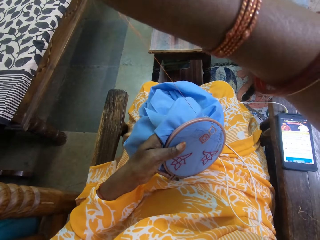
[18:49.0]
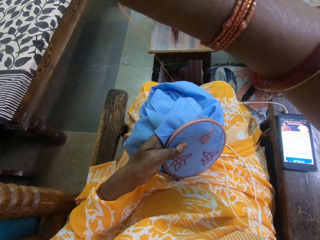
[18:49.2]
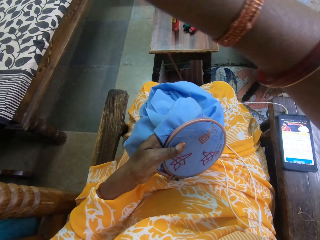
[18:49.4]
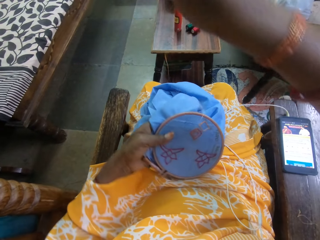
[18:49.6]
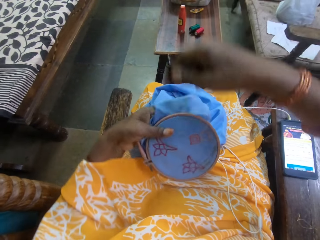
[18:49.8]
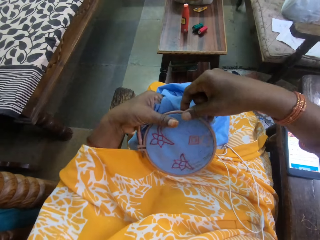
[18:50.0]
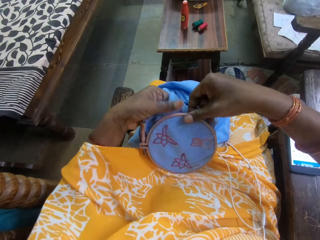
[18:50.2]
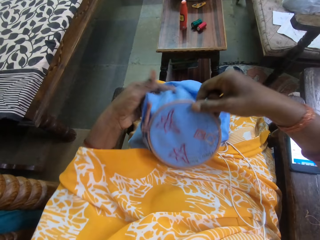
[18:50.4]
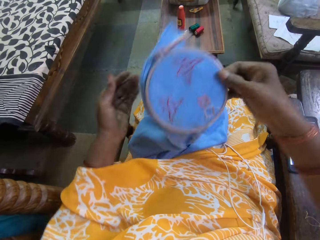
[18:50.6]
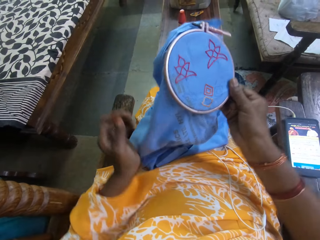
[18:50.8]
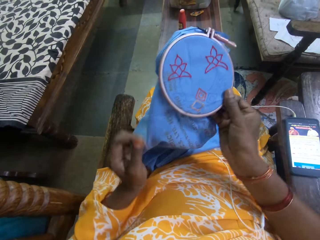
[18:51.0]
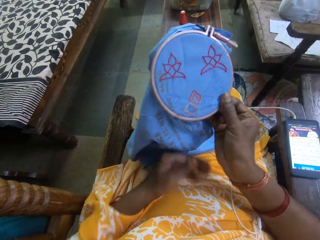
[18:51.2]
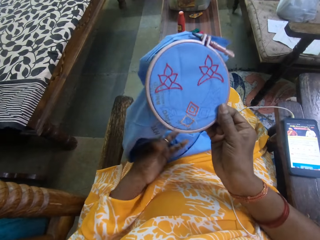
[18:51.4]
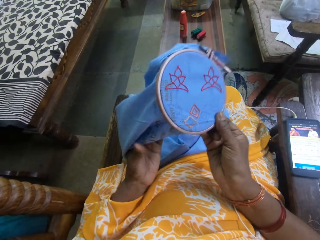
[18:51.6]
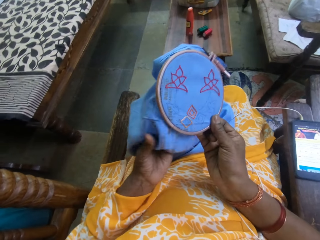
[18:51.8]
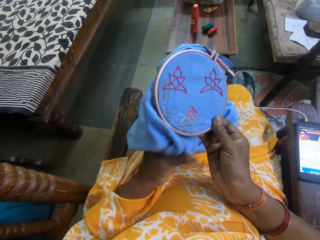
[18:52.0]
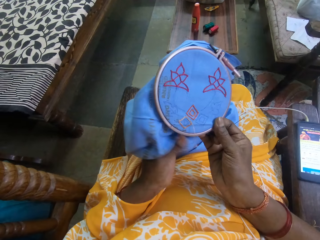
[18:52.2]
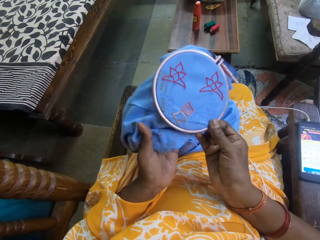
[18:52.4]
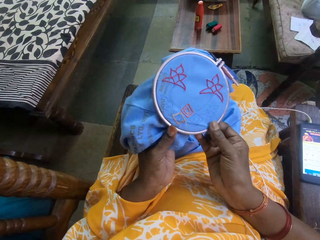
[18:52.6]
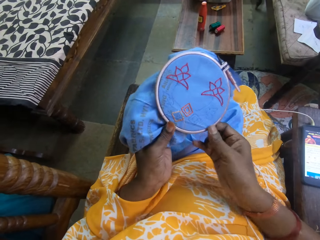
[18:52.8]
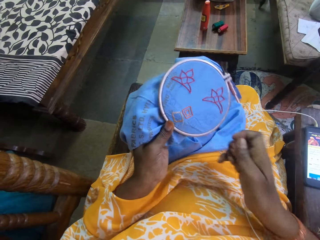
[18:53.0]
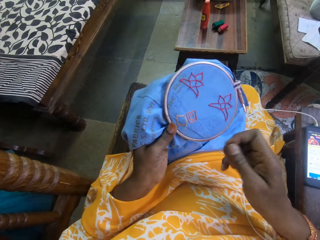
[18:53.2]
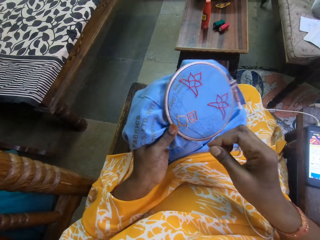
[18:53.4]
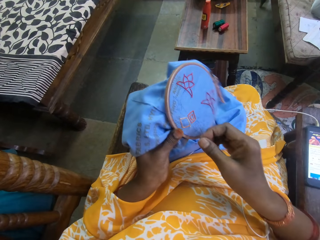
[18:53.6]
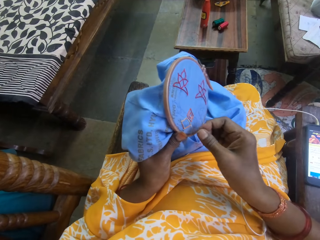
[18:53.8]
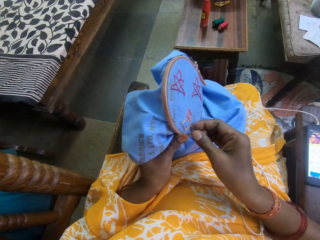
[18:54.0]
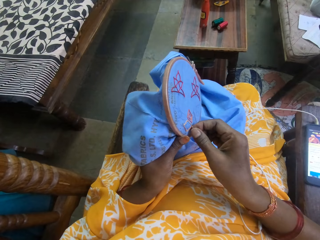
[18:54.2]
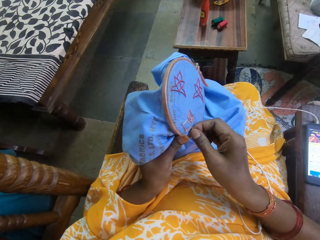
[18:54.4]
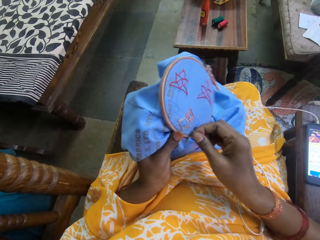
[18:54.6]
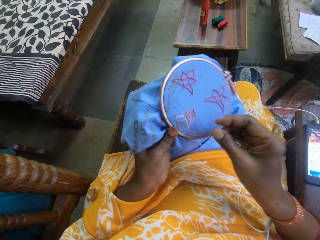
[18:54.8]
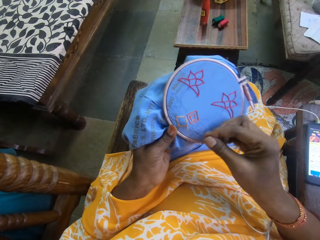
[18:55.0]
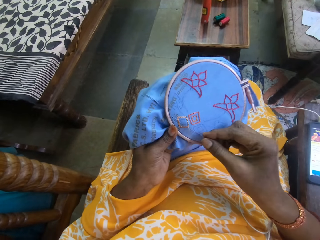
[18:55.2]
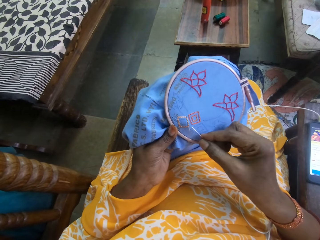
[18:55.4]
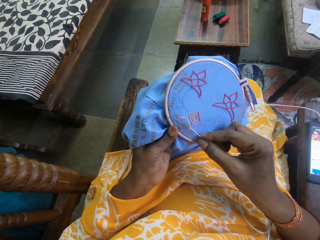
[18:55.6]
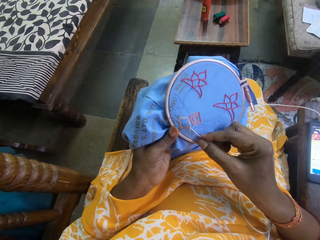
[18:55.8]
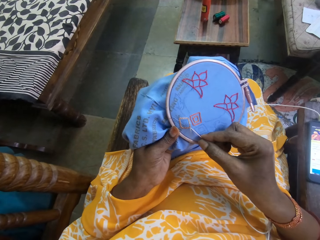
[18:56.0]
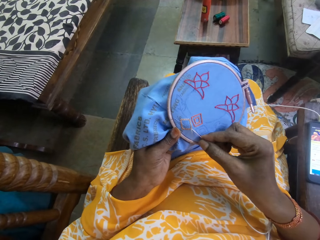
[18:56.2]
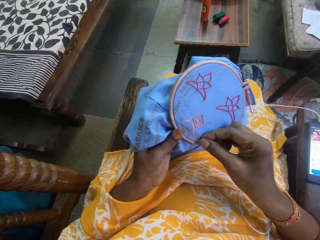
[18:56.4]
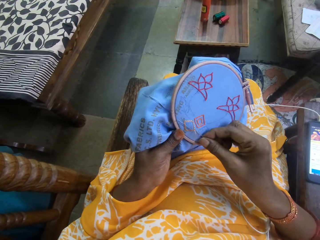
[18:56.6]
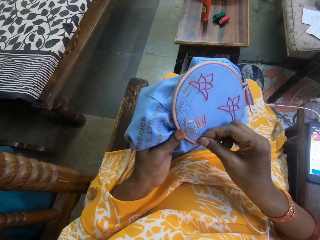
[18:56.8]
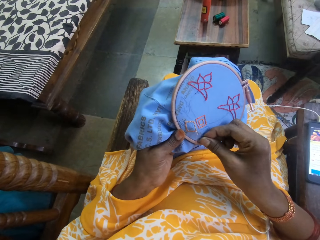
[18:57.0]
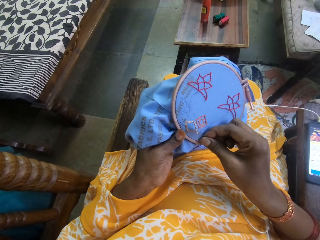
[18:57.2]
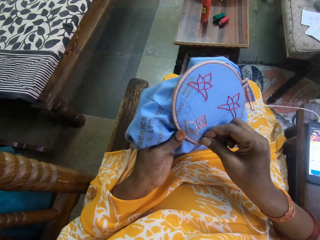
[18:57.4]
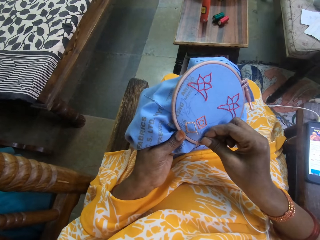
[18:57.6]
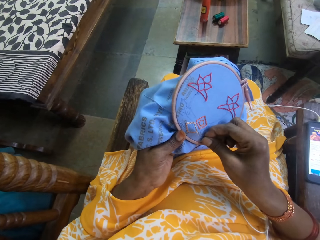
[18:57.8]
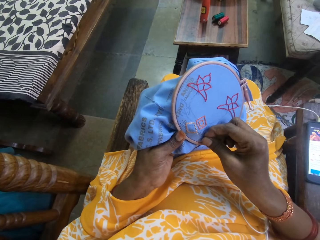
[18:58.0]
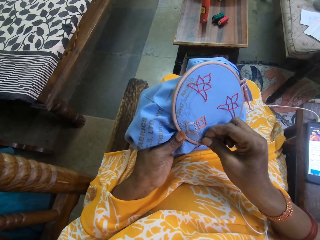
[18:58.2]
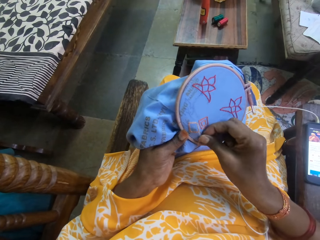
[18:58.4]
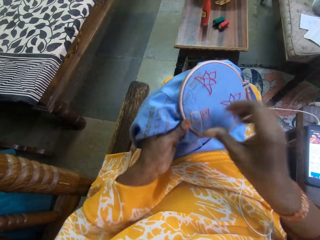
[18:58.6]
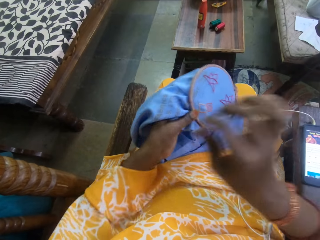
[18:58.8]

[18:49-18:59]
The camera wearer turns the embroidery hoop with her right hand. She pulls the thread on the cloth. She holds the fabric in the embroidery hoop with her left hand. She turns the cloth in the hands. She sews embroidery stitches on the fabric with a needle in her right hand.

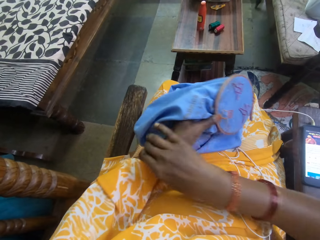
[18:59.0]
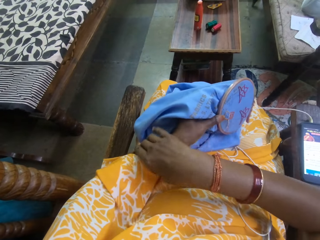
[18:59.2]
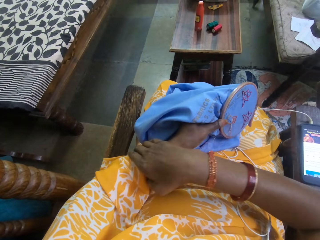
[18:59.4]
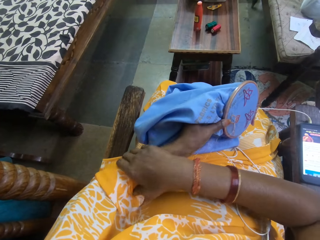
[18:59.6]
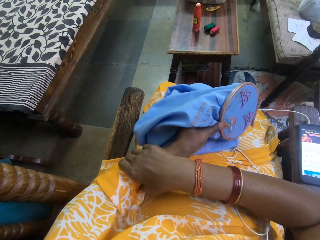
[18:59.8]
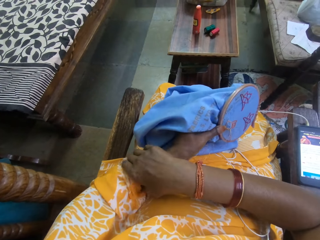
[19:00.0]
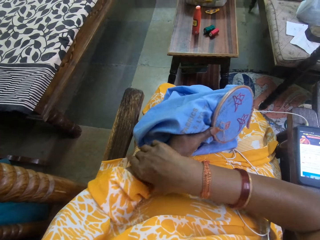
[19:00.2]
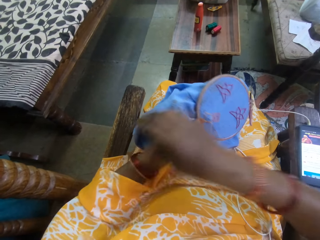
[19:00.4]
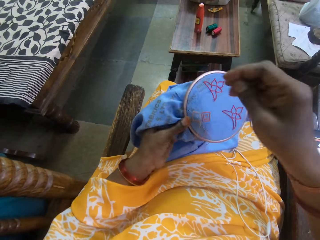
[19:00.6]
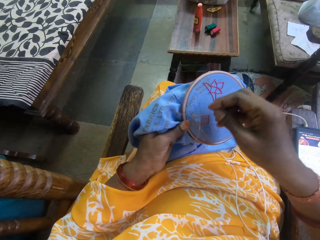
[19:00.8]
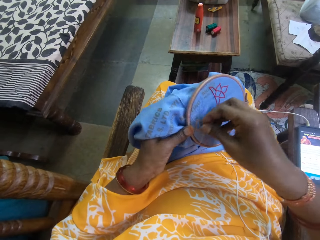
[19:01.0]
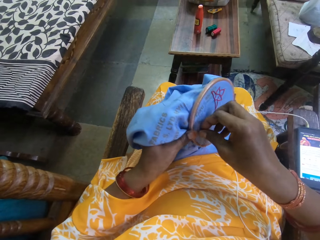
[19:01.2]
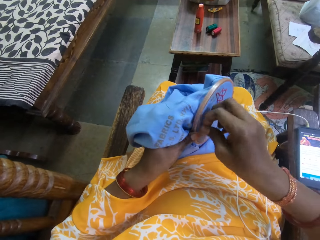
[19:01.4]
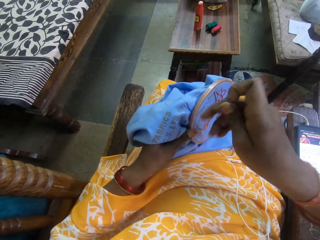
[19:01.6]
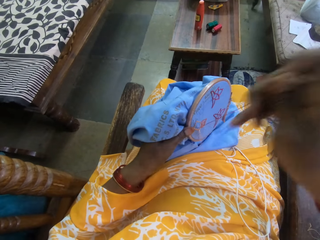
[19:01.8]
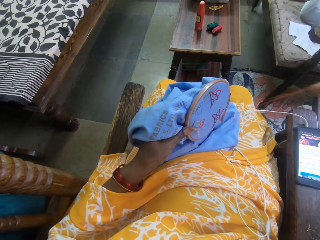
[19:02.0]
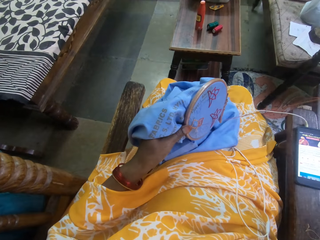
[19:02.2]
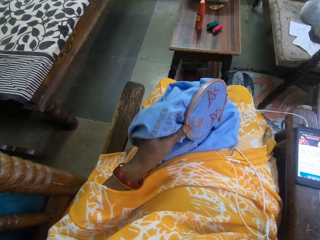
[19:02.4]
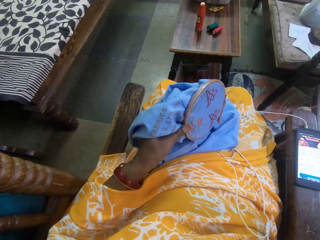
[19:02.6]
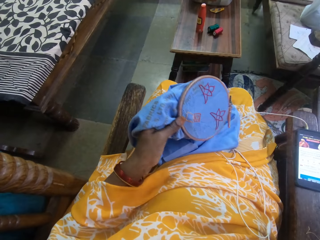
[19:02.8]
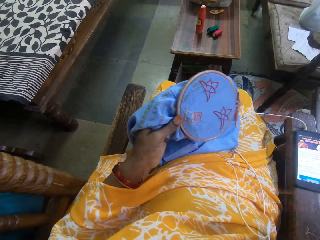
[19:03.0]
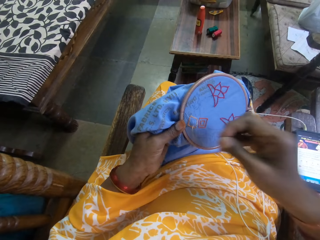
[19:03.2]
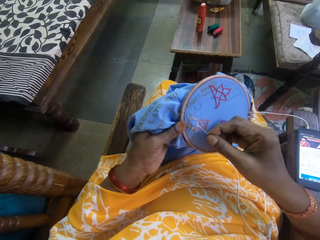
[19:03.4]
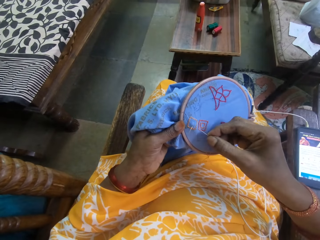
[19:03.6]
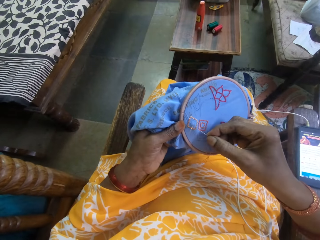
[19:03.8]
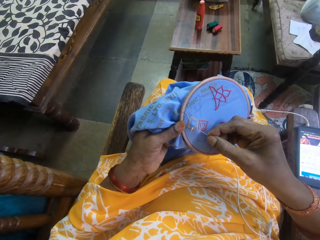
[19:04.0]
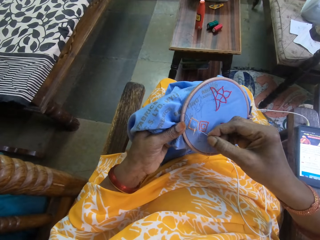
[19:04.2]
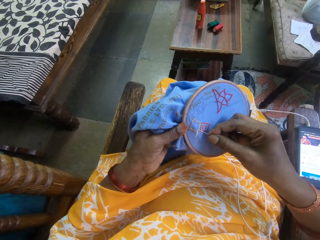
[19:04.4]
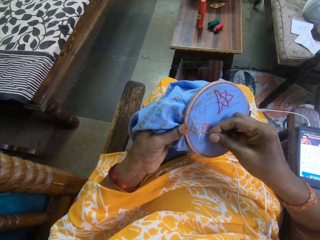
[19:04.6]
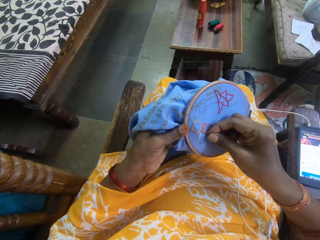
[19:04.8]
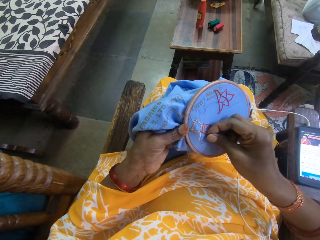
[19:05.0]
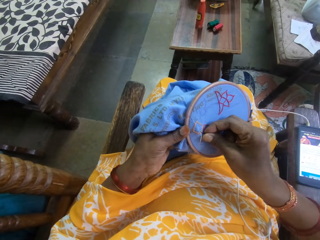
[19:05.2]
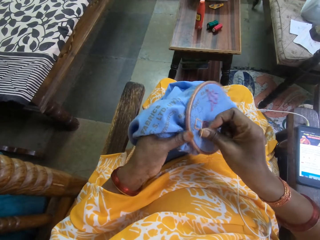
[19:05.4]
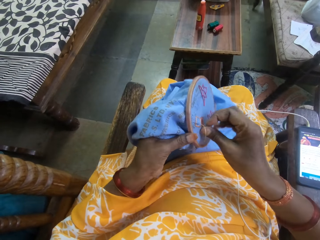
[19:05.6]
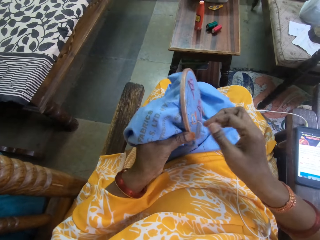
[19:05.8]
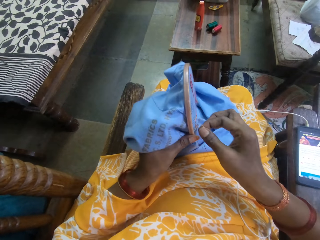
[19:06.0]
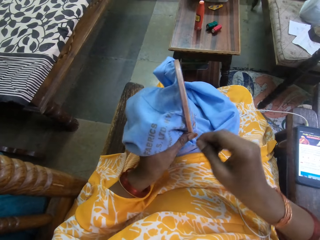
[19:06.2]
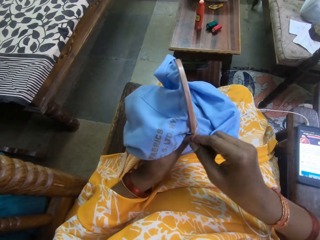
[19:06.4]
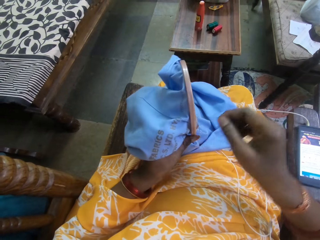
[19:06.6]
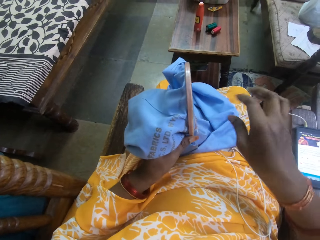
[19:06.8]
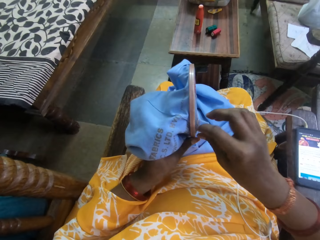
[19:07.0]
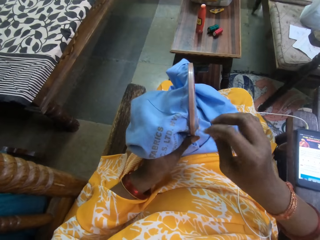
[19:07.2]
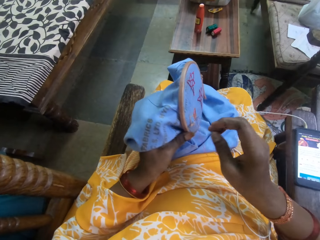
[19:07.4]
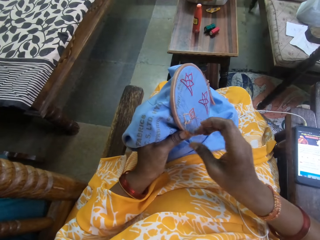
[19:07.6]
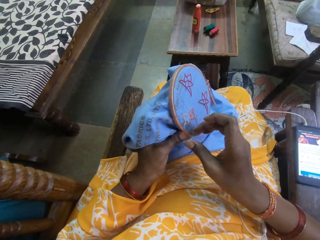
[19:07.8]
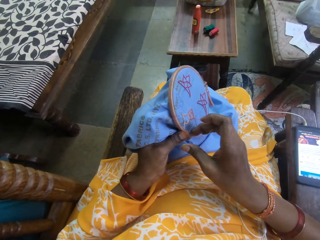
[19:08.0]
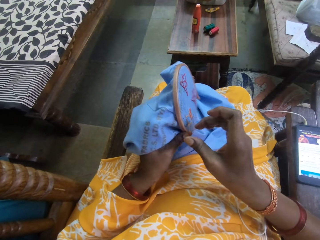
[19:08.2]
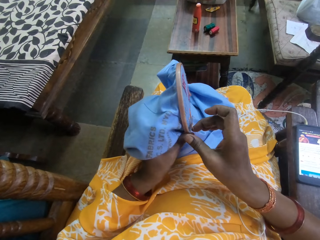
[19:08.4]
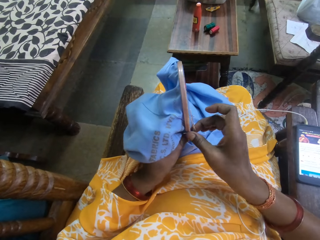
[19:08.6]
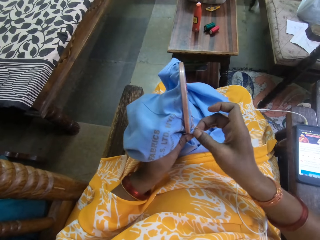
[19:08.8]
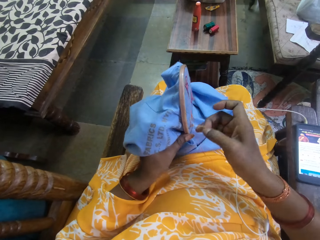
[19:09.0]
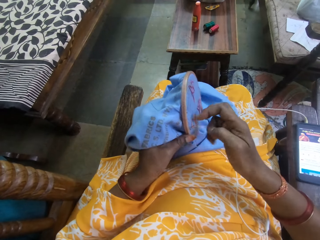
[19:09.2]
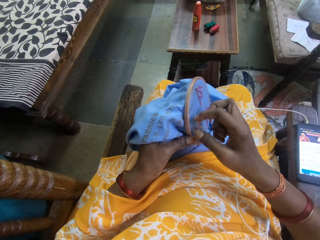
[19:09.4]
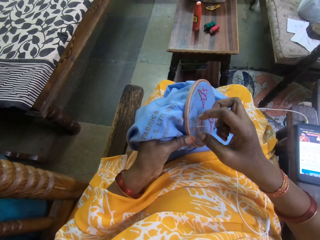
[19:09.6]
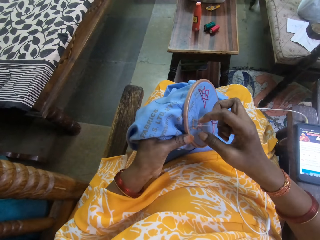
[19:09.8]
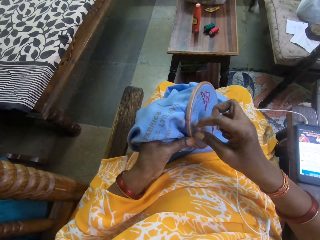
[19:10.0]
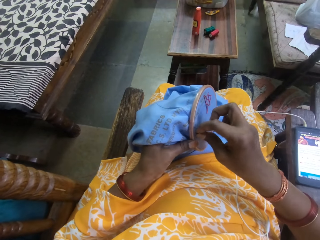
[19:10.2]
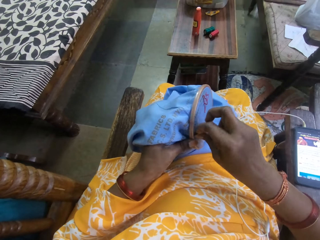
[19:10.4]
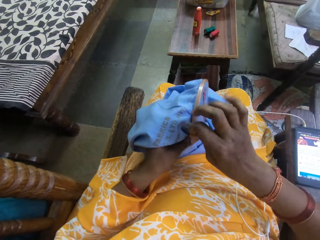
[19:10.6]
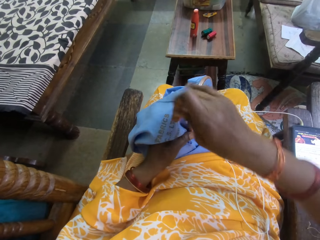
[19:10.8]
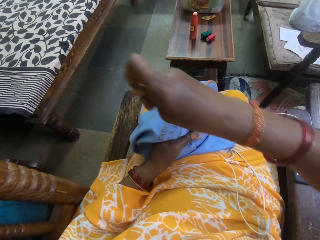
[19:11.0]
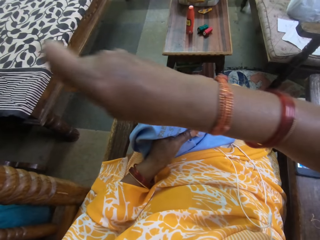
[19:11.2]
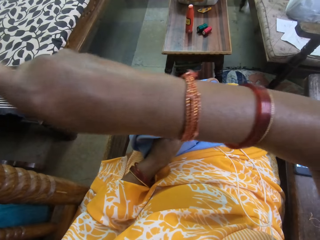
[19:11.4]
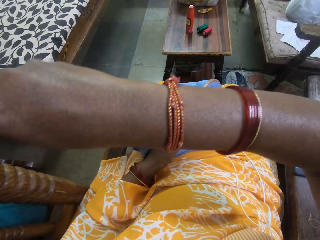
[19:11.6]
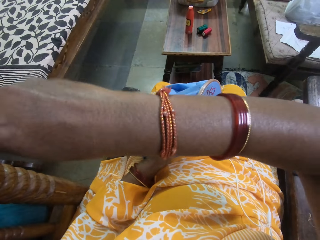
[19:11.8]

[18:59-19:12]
The camera wearer touches a bangle on her left hand with her right hand. She inserts the needle into the cloth. She pulls the bangle on the left hand. She sews embroidery stitches on the fabric with the needle in her right hand. She pulls the thread on the cloth. She inserts the needle into the cloth.
